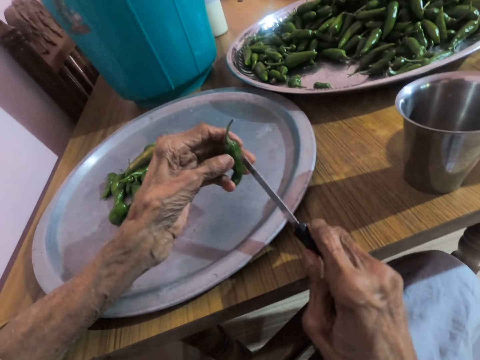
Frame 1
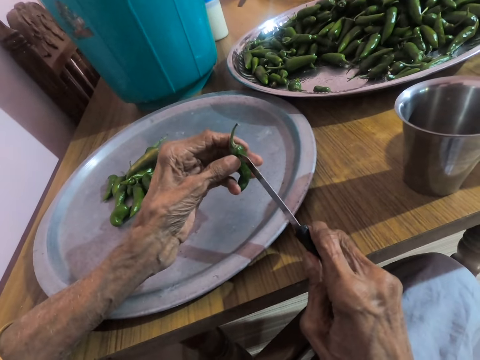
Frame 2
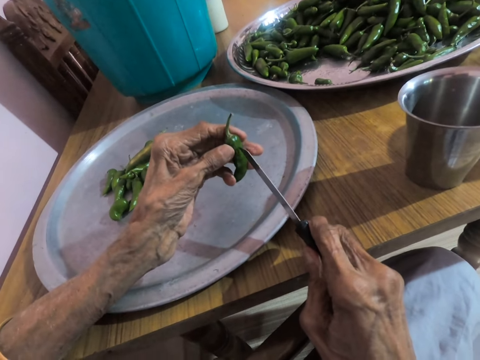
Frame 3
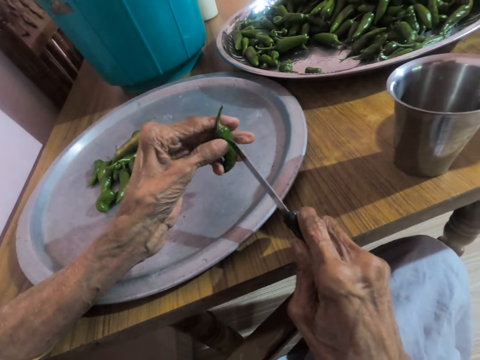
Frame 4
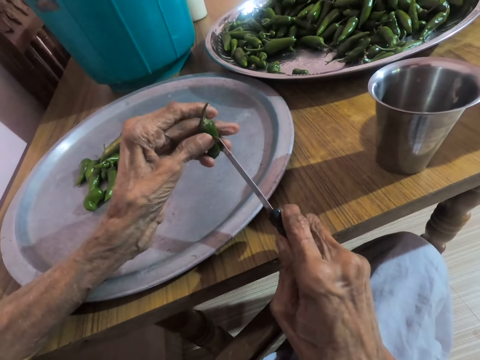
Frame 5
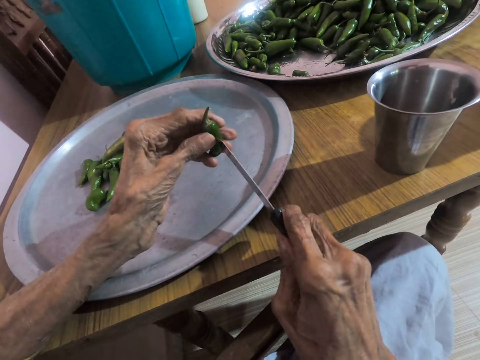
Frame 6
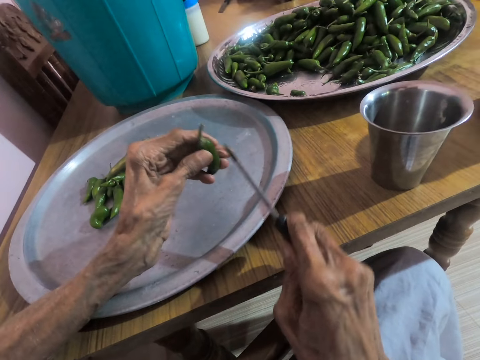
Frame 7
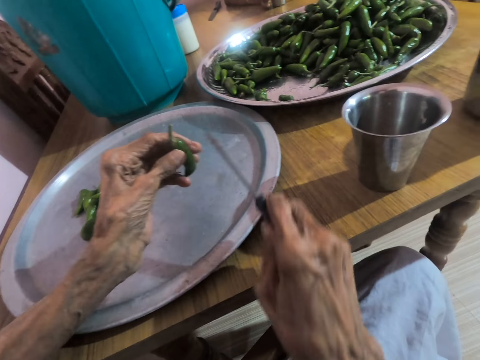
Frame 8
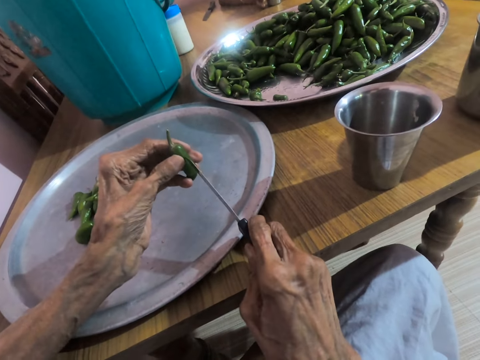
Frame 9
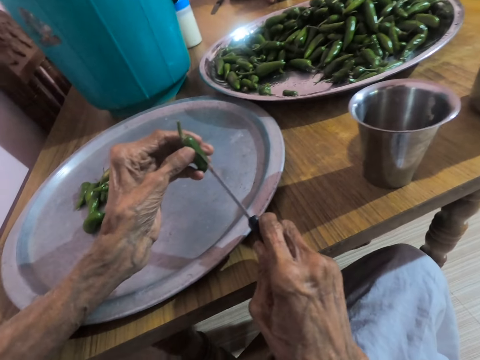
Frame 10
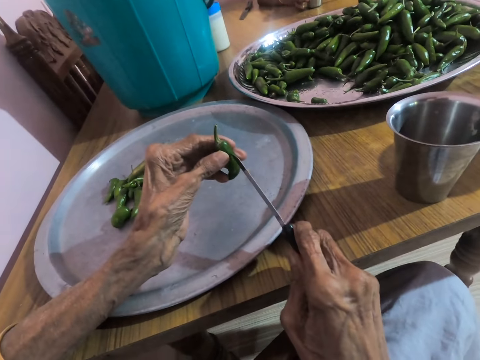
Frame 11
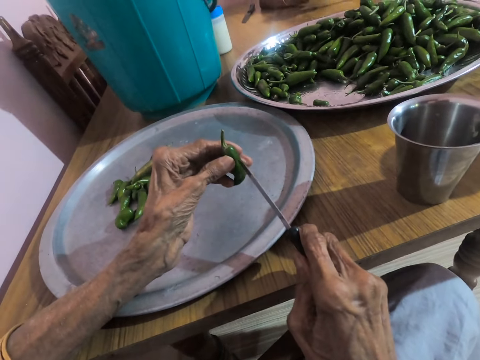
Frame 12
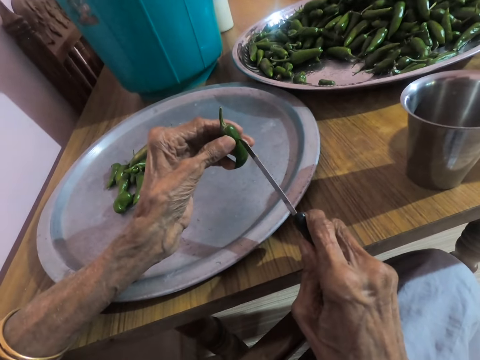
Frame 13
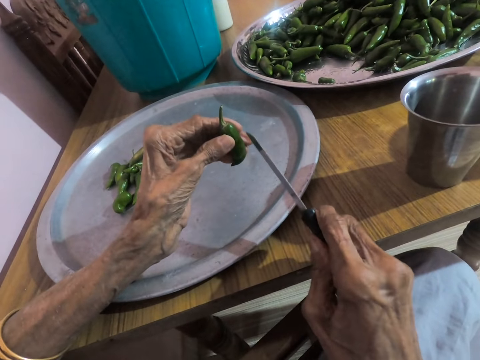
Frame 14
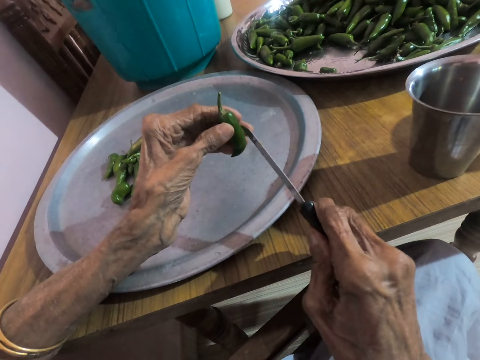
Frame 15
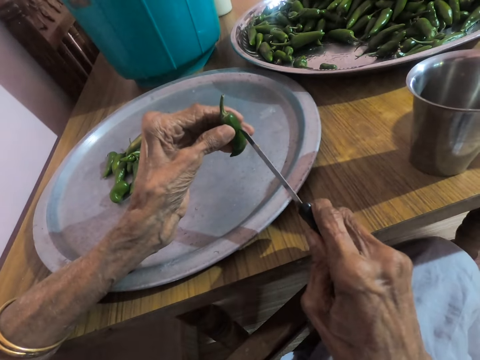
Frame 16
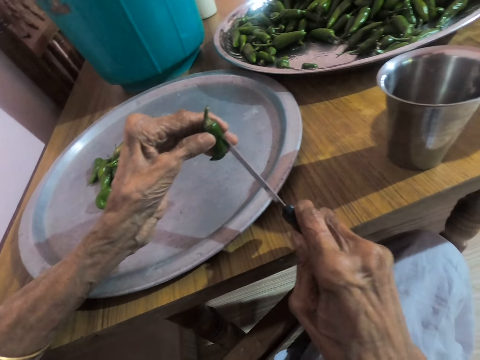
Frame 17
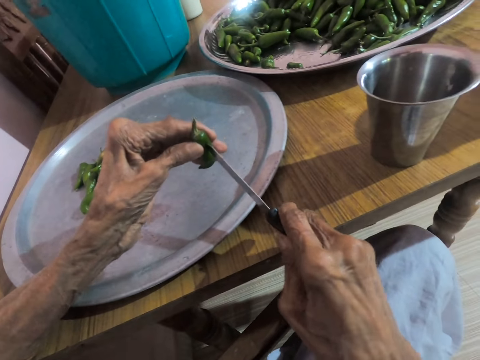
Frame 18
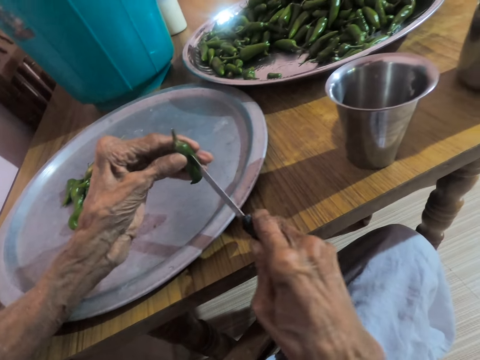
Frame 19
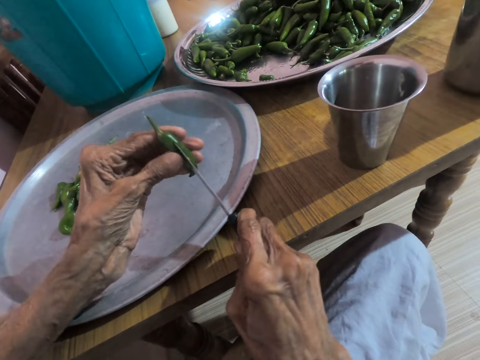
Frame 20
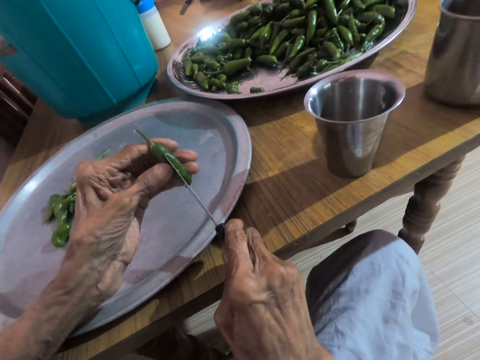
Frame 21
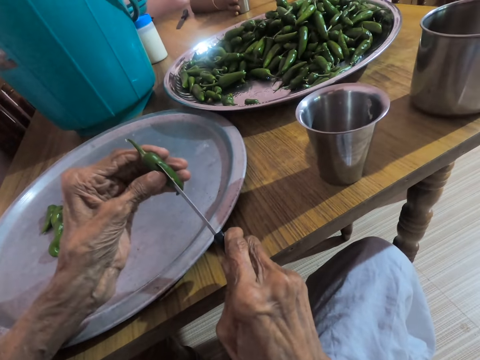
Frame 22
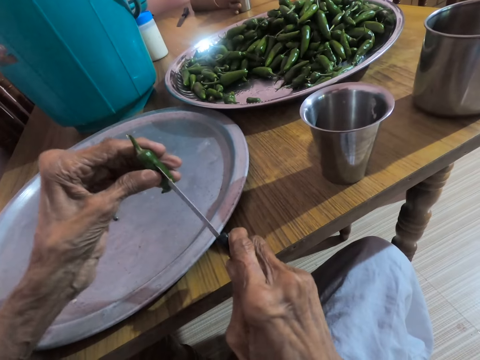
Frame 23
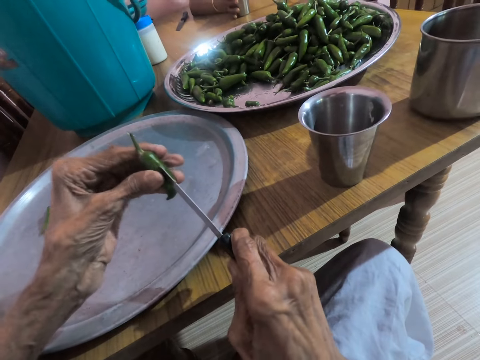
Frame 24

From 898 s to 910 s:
The camera wearer places the knife on the slender green pepper in her left hand with her right hand. She interacts with the woman. She cuts the pepper in hand with the knife. She places the knife on the slender green pepper in her left hand with her right hand. She moves the knife. The woman picks the cup from the table with her right hand. The camera wearer pierces the slender green pepper in her left hand with the knife in her right hand. She cuts the pepper in hand with the knife. She interacts with the woman.

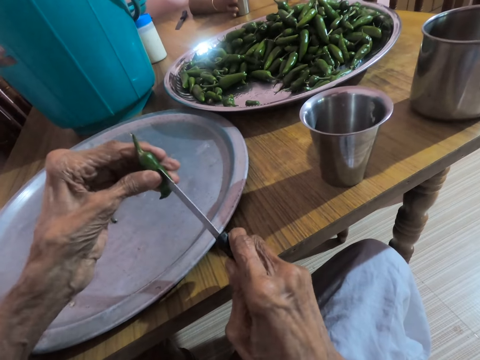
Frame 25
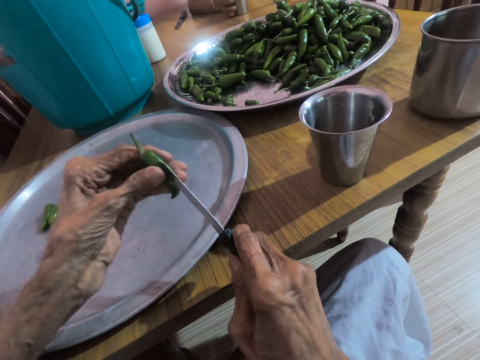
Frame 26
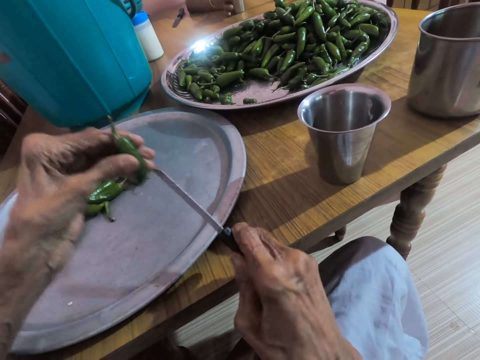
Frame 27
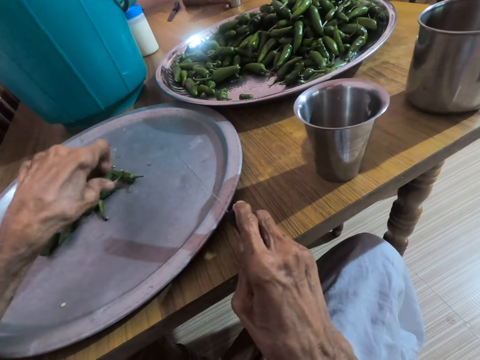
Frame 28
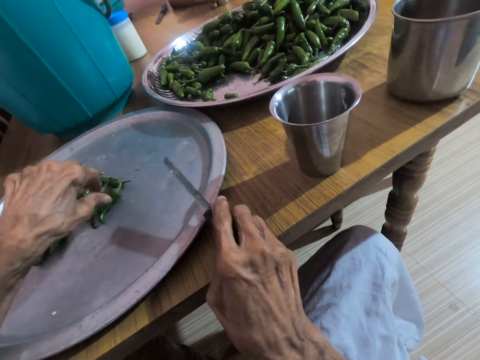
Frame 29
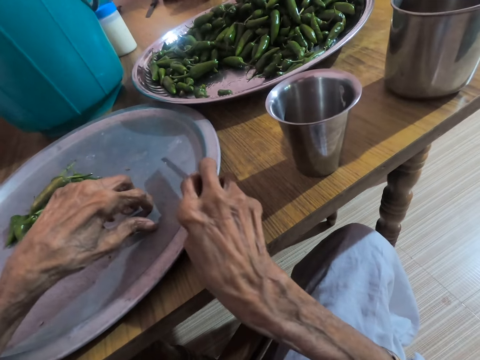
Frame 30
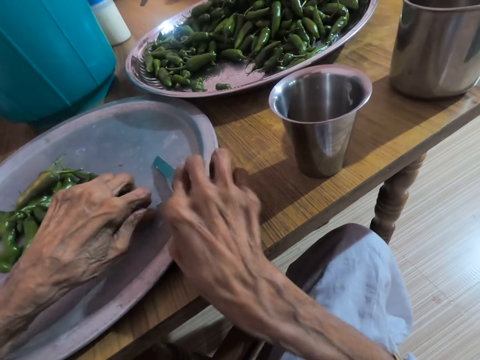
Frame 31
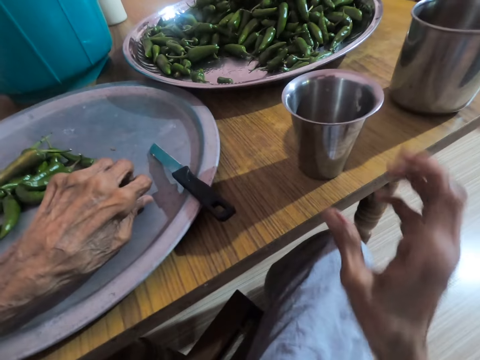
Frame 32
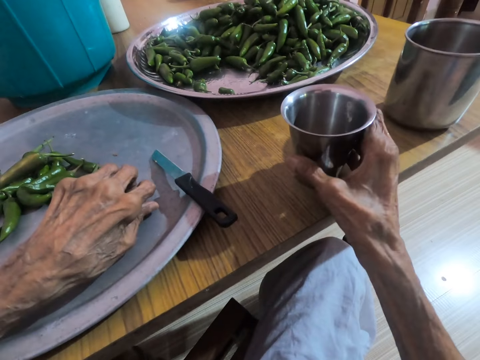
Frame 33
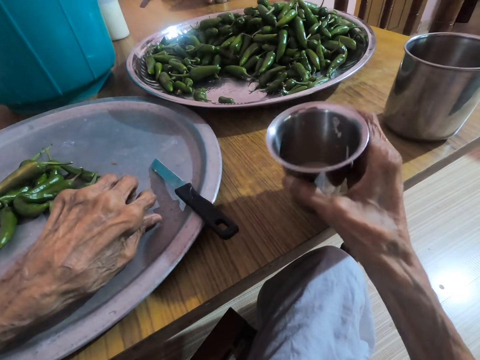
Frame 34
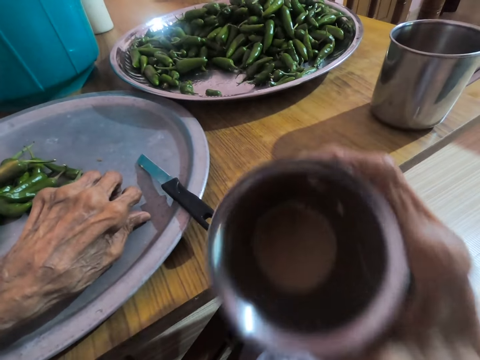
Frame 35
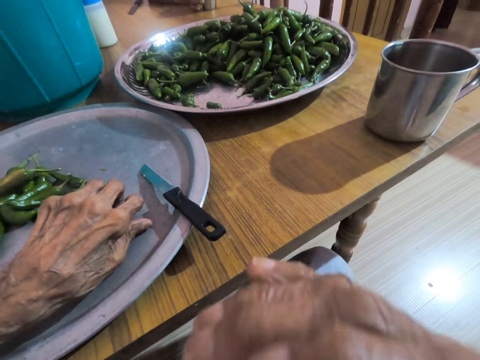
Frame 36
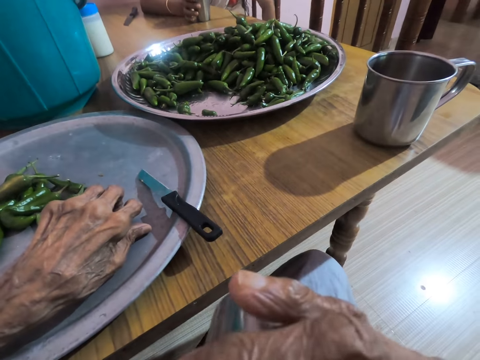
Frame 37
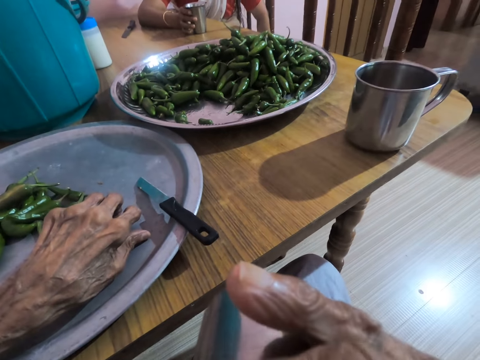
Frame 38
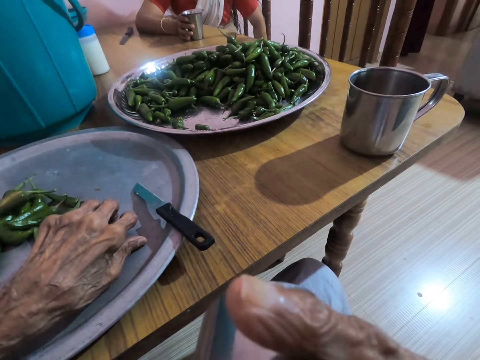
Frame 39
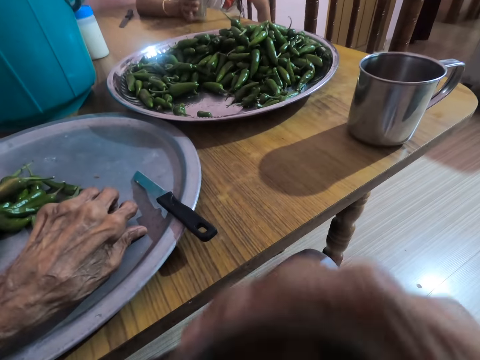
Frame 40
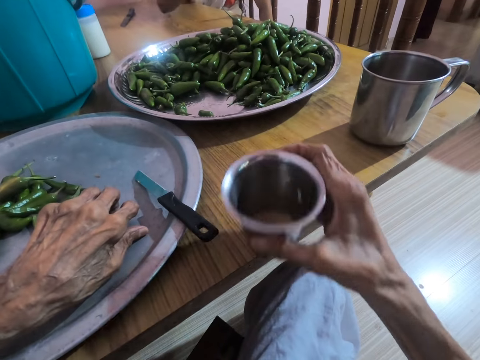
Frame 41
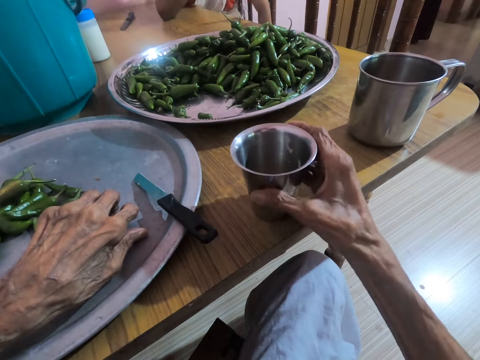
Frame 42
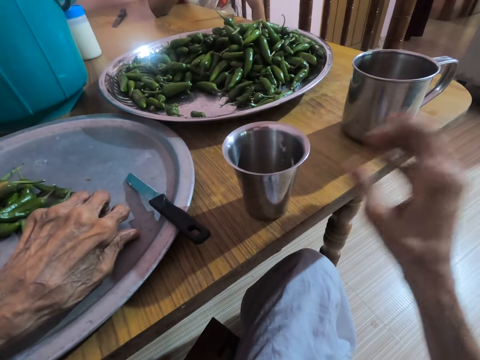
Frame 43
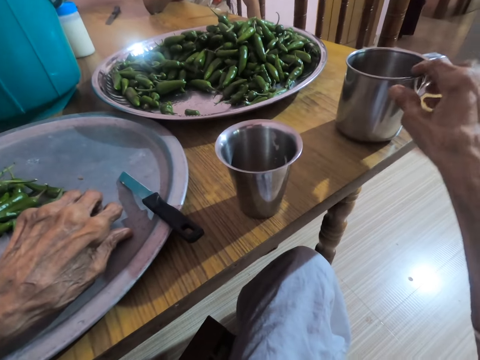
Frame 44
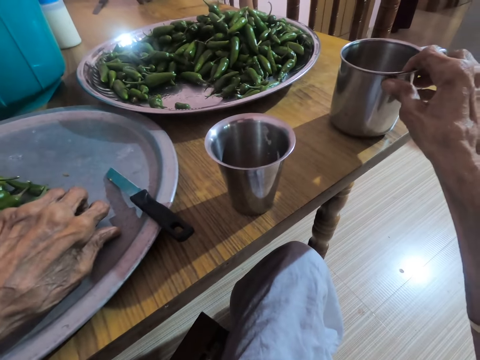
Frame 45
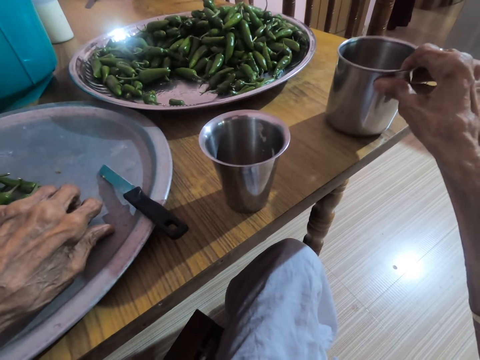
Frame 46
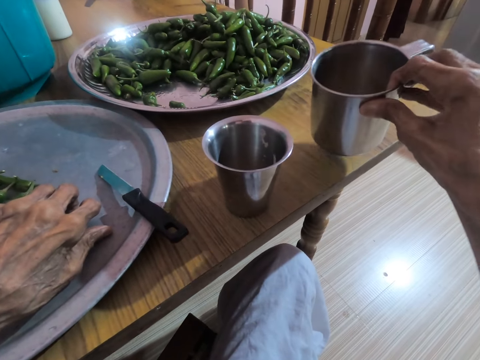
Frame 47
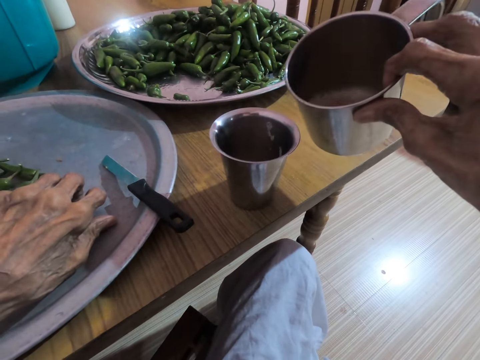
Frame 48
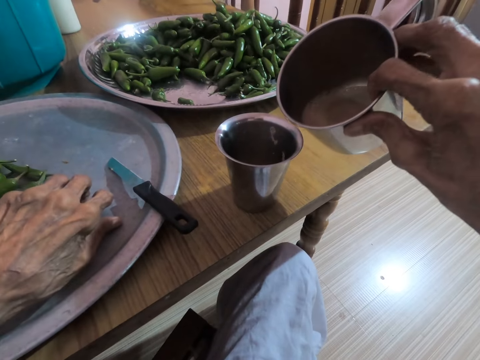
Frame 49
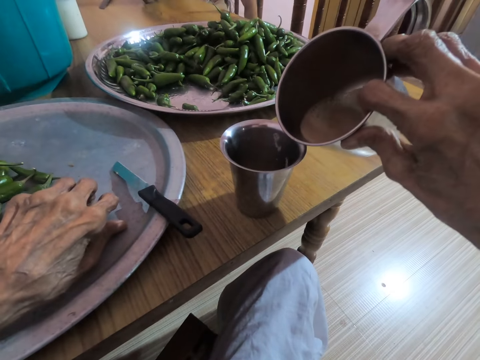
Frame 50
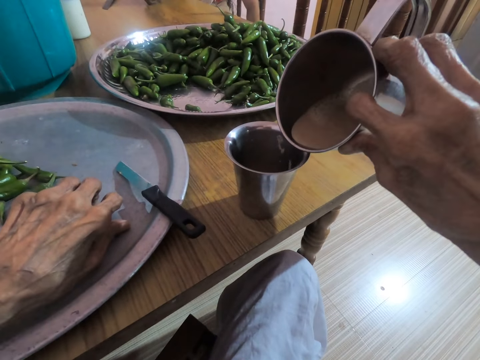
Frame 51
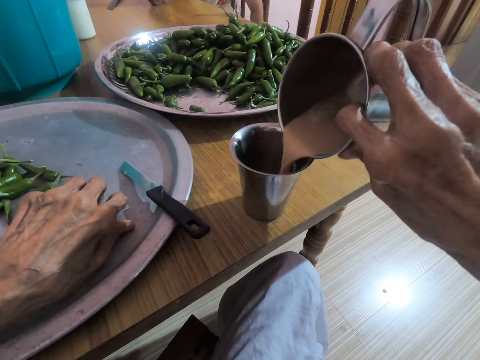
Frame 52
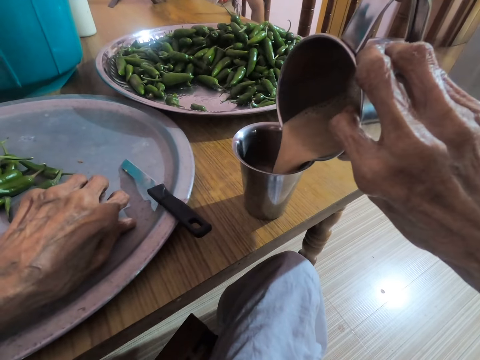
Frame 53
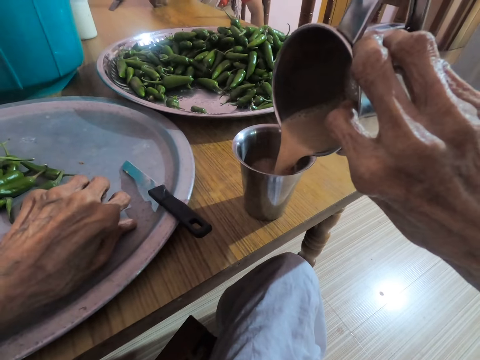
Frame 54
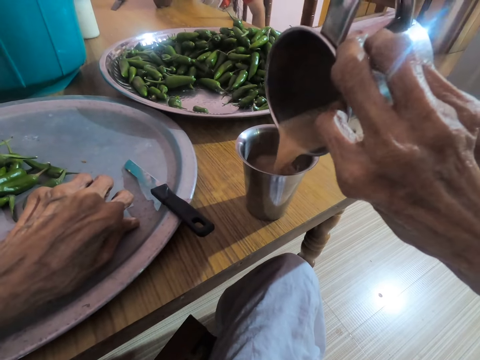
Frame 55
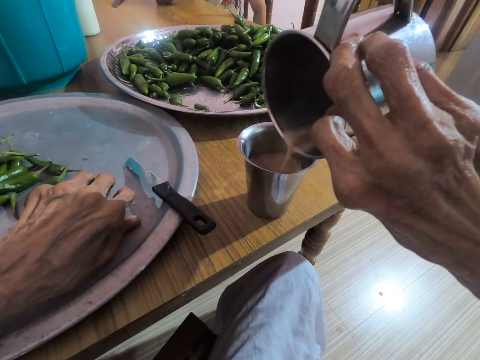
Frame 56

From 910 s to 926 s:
The camera wearer drops the slender green pepper on the tray on the table with her left hand. She drops the knife on the tray on the table with her right hand. She picks the cup from the table with her right hand. She drinks water from the cup in her right hand. The woman picks the cup from the table with her right hand and sits at the dining table. The camera wearer drops the cup on the table with her right hand. The woman drinks from the cup. The camera wearer holds the cup on the table with her right hand. She lets go of the cup on the table. She picks another cup from the table with her right hand. She pours yoghurt or tea from the cup in her right hand into the cup on the table.
